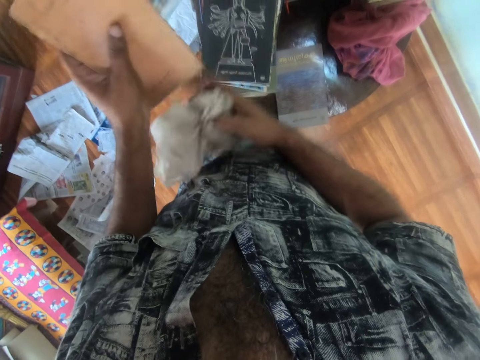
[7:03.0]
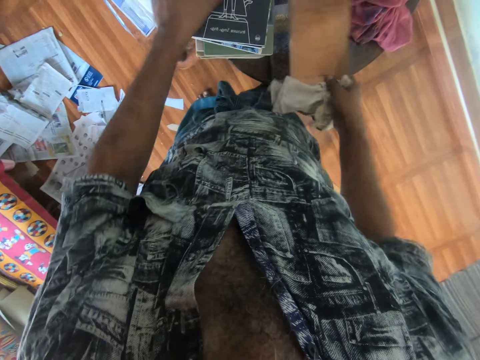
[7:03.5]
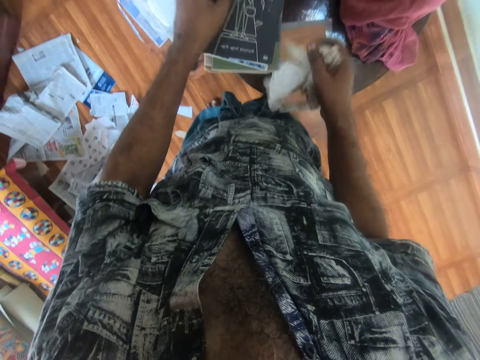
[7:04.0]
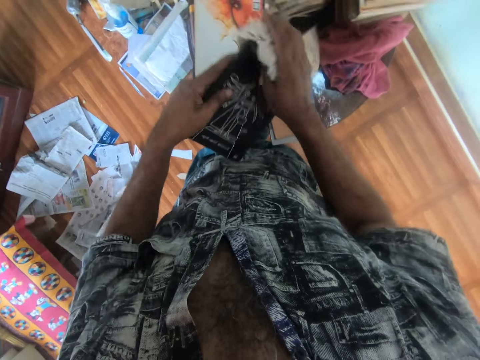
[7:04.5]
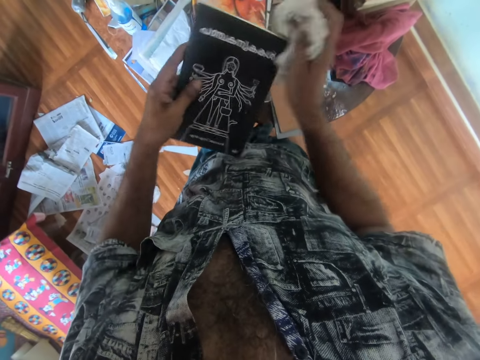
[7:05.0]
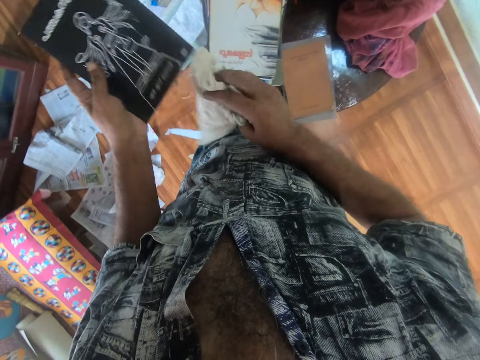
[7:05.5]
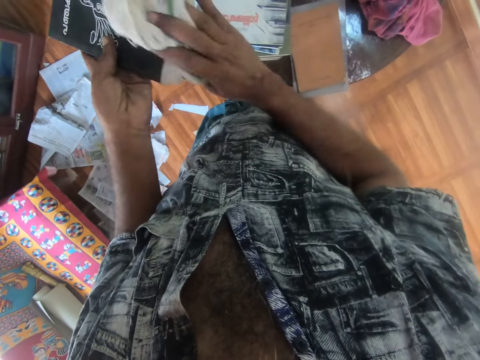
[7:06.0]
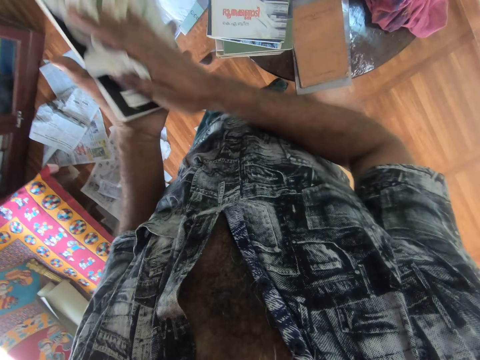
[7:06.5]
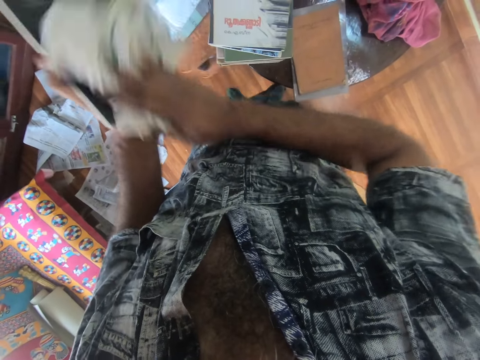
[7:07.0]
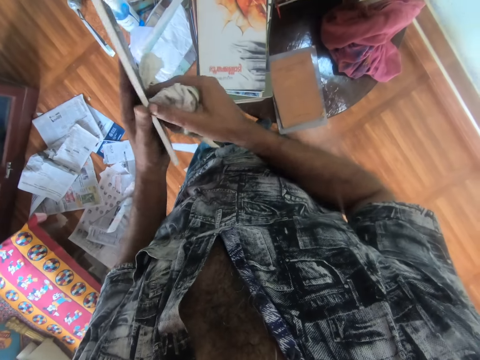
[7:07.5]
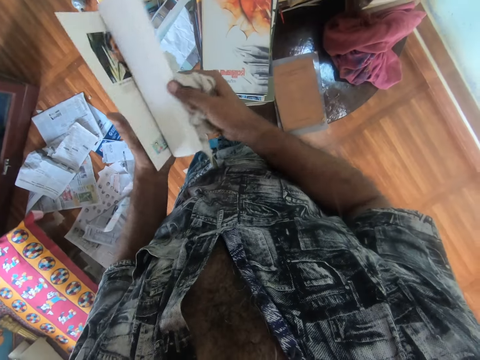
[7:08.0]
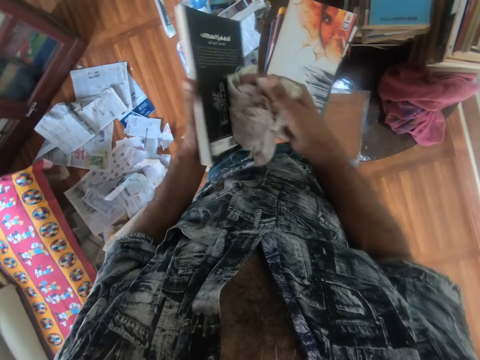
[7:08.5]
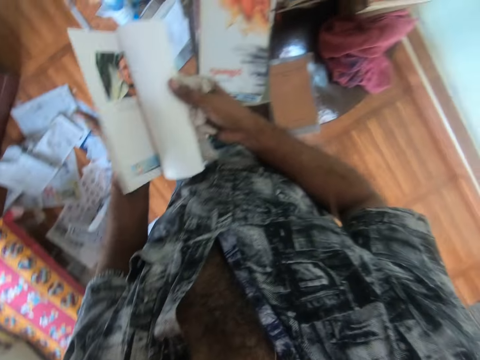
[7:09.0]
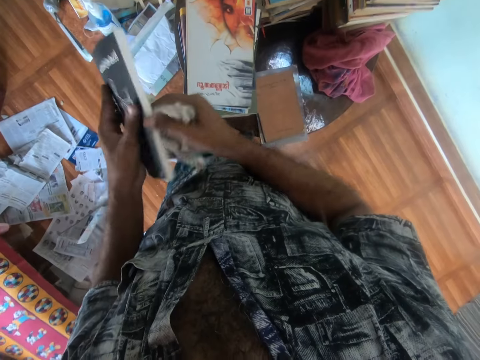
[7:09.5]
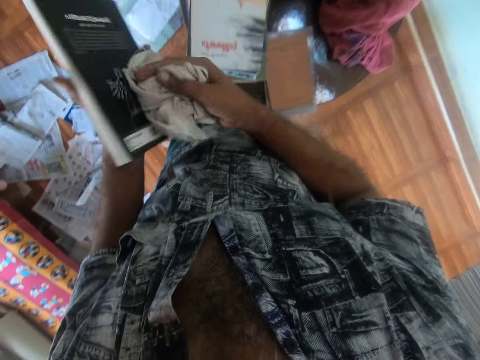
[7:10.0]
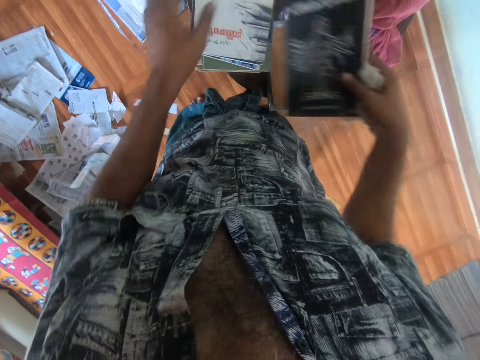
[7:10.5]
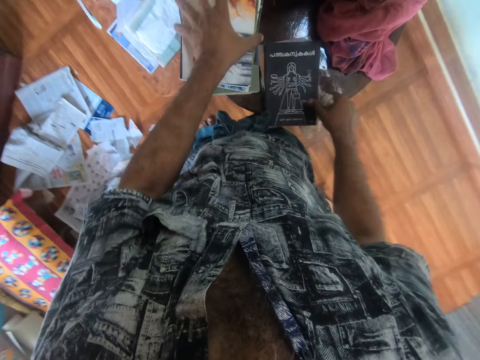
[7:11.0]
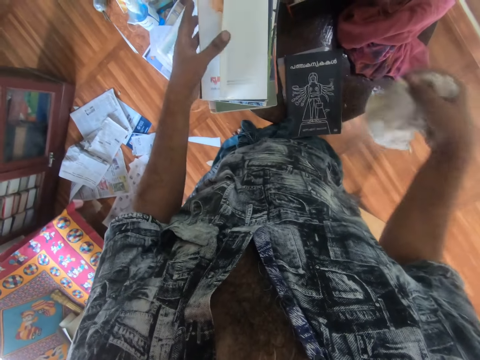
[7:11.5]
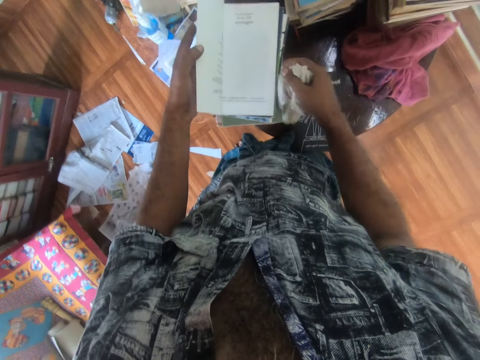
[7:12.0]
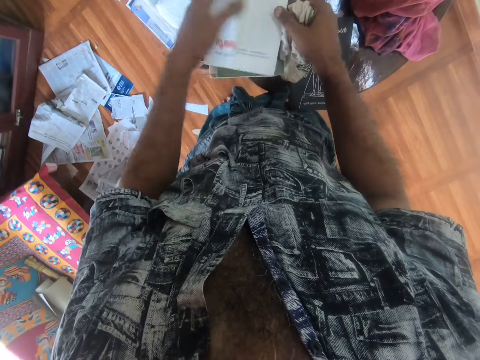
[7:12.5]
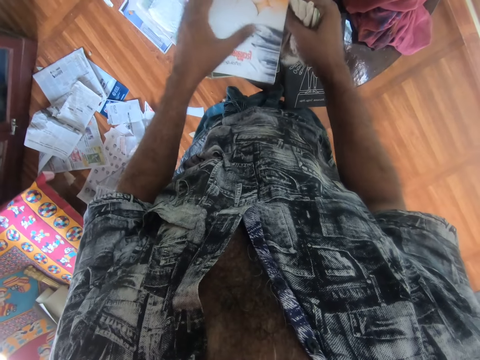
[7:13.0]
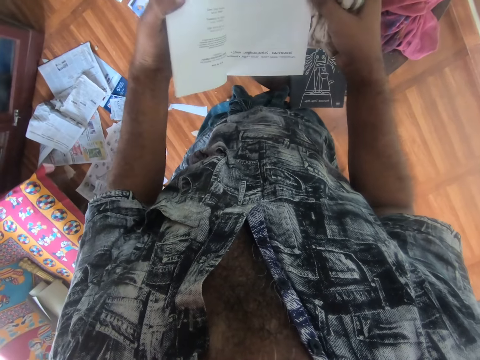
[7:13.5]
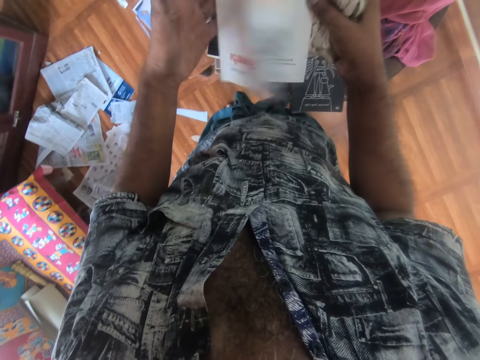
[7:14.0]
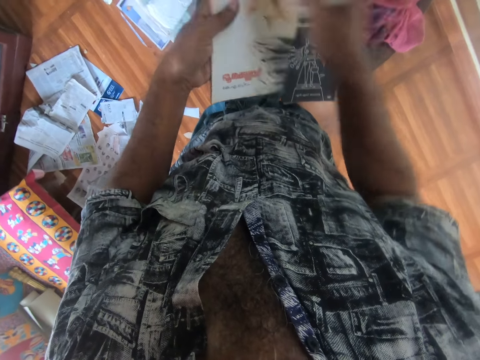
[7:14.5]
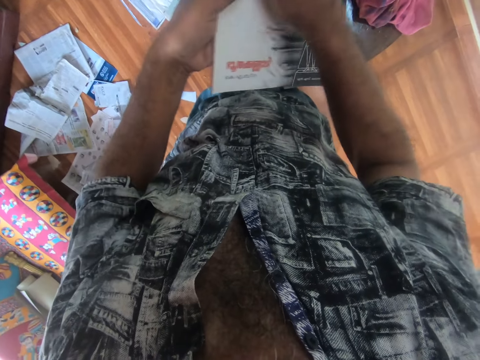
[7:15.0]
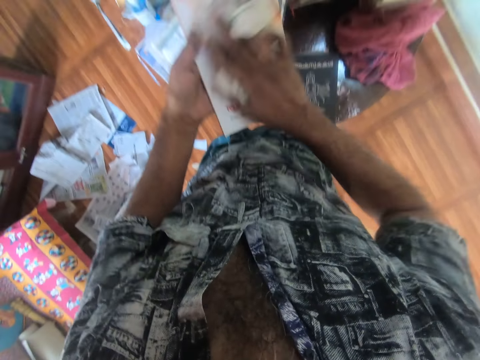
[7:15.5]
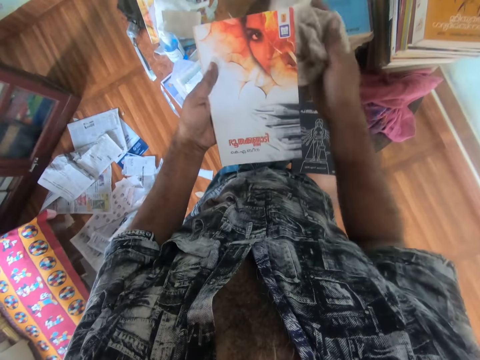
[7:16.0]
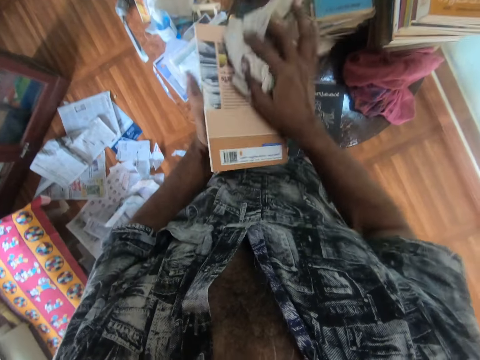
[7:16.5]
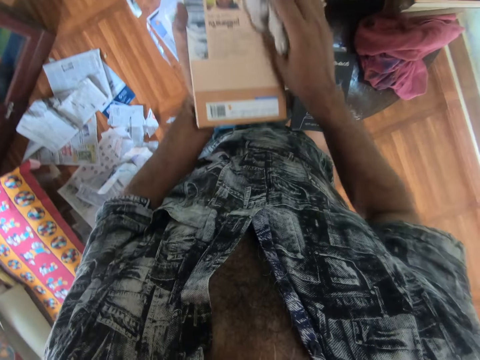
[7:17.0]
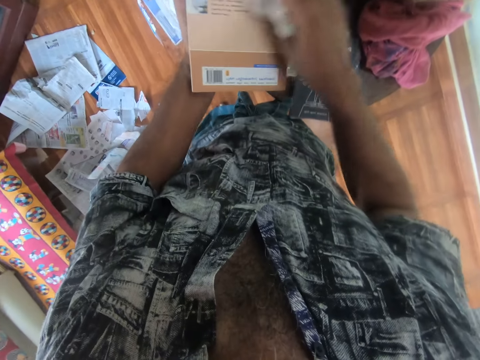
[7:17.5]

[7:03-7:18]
The camera wearer drops the book on the table with his right hand. He picks up a book on the table with his left hand. He cleans the book in his left hand with the handkerchief in his right hand. He flips the book in his left hand with his right hand. He drops the book on the table with his right hand. He opens a book on the table with his left hand. He picks up the book on the table with both hands. He flips the book in his left hand with his right hand.

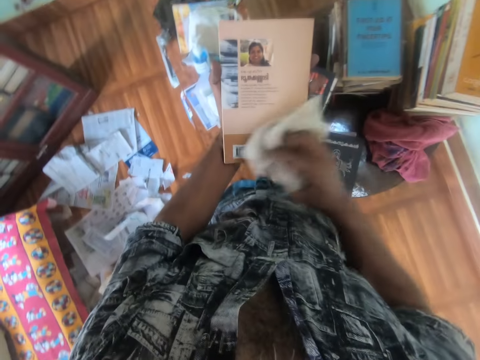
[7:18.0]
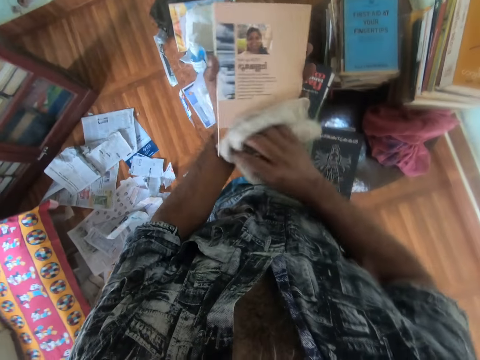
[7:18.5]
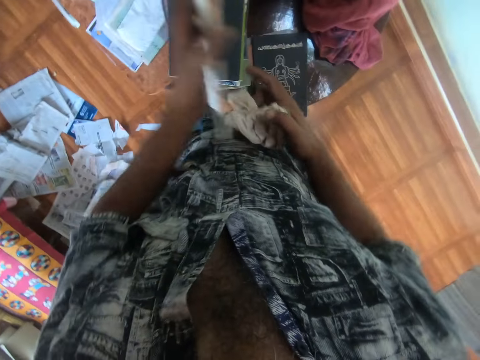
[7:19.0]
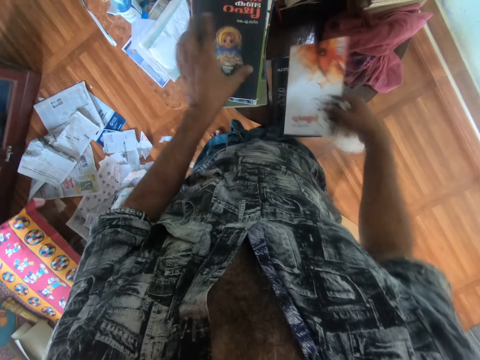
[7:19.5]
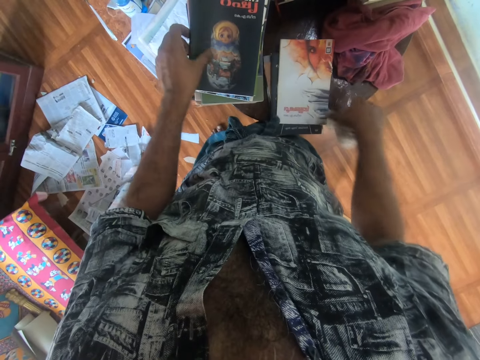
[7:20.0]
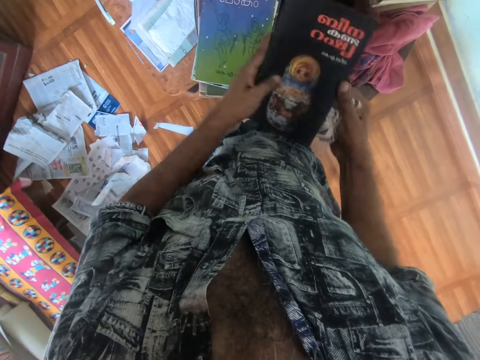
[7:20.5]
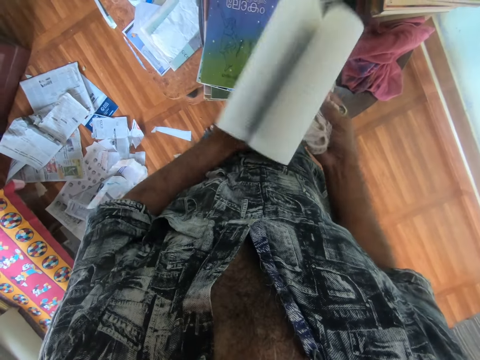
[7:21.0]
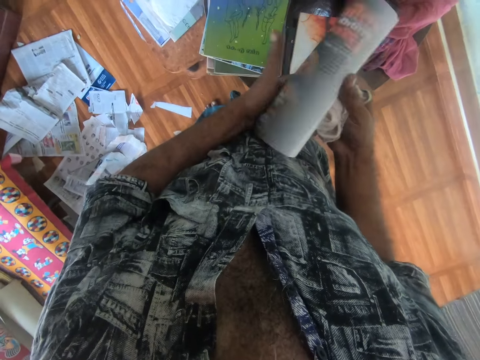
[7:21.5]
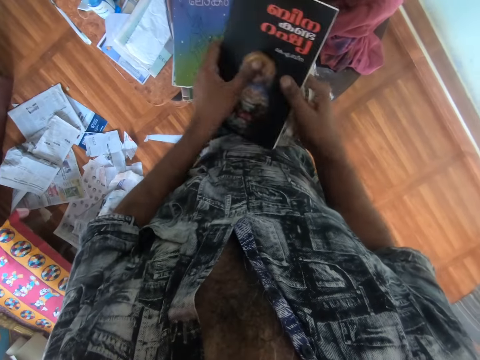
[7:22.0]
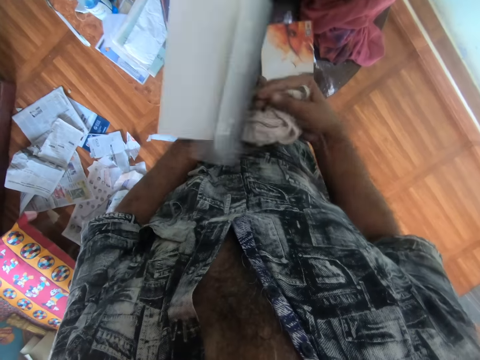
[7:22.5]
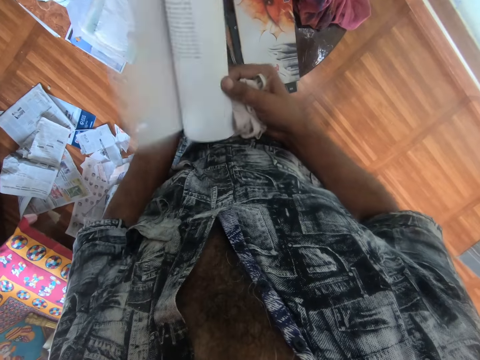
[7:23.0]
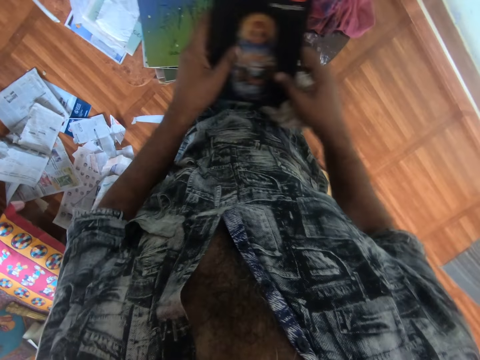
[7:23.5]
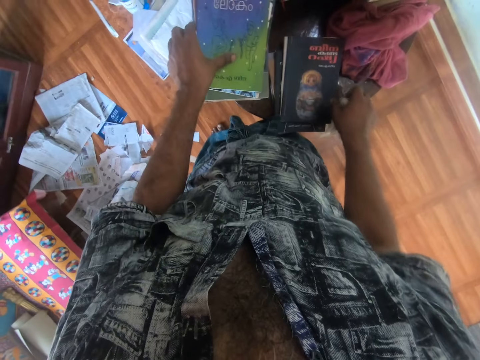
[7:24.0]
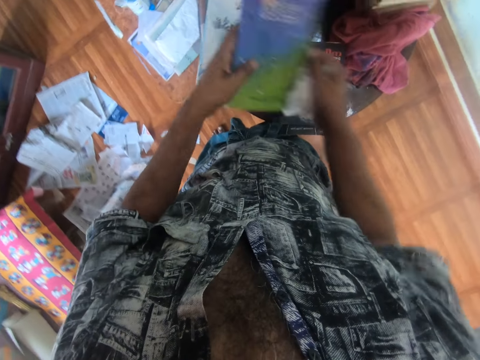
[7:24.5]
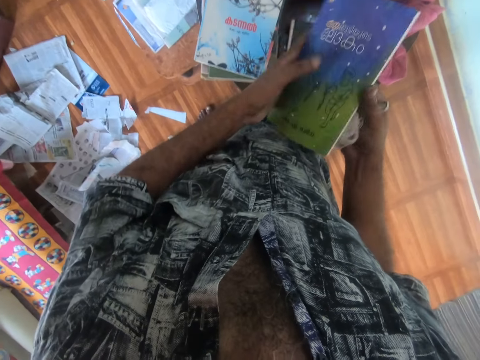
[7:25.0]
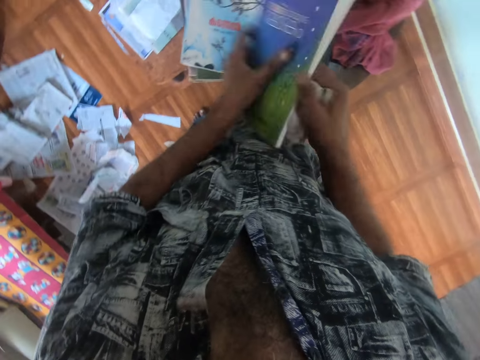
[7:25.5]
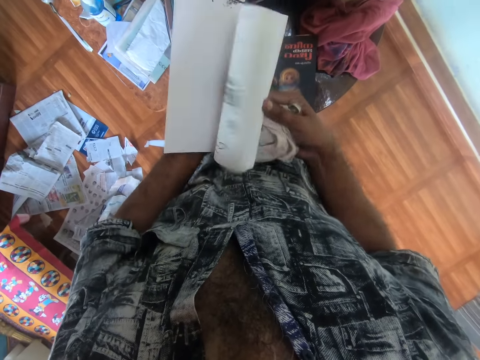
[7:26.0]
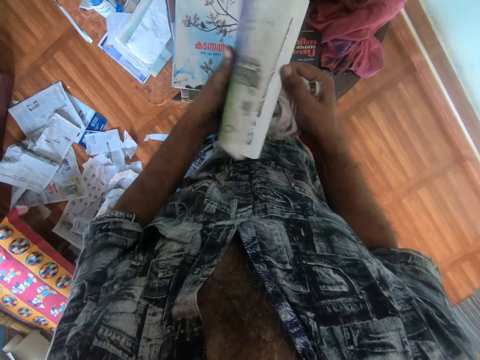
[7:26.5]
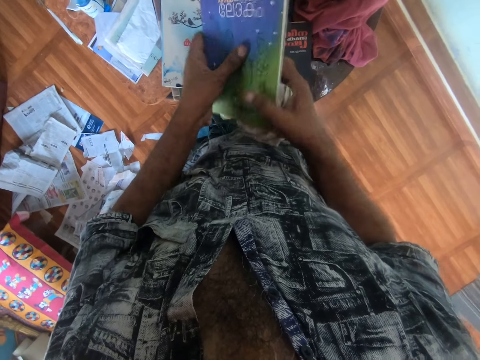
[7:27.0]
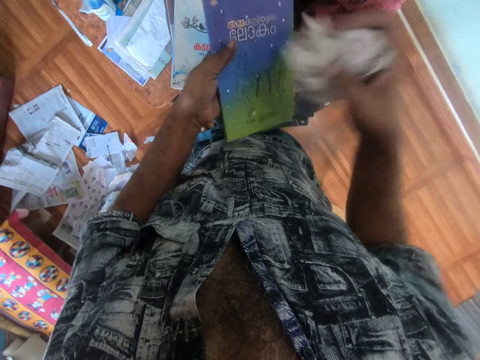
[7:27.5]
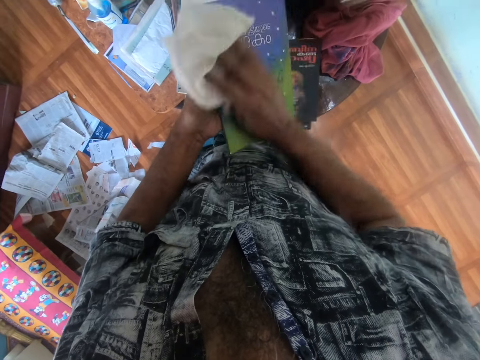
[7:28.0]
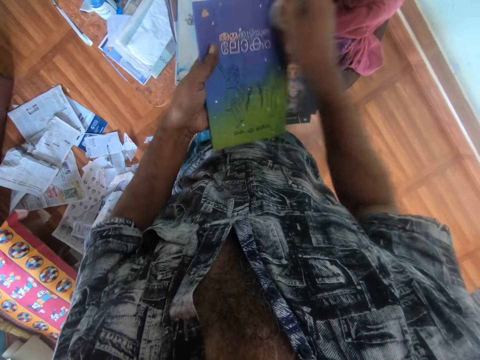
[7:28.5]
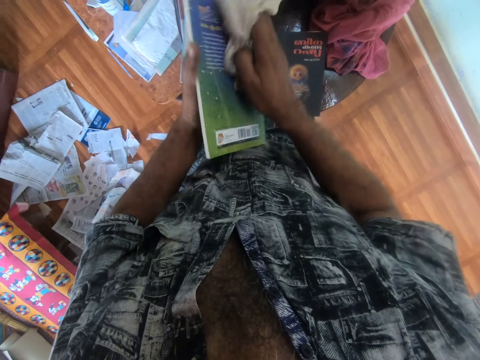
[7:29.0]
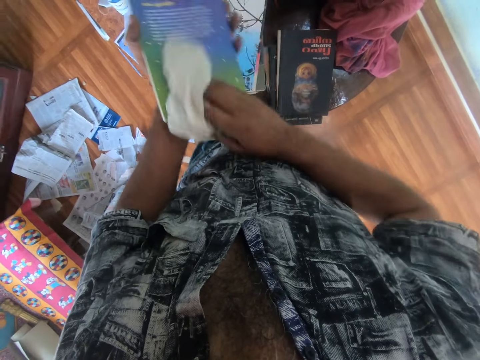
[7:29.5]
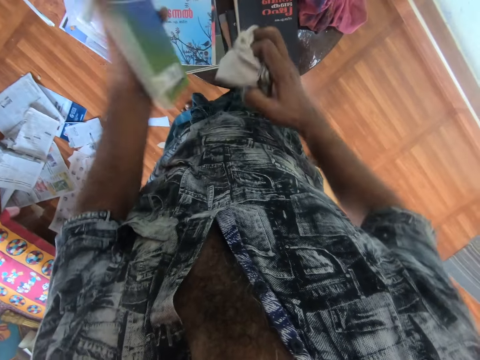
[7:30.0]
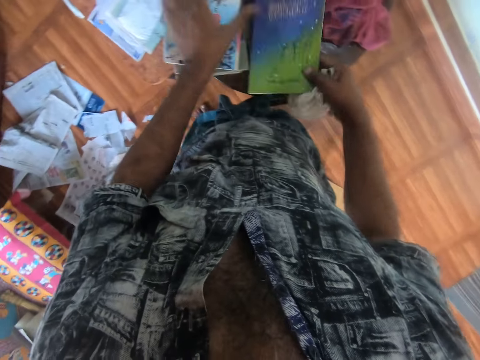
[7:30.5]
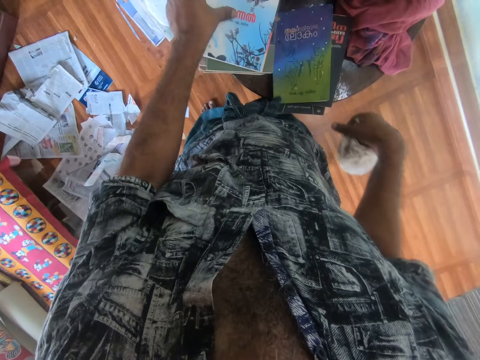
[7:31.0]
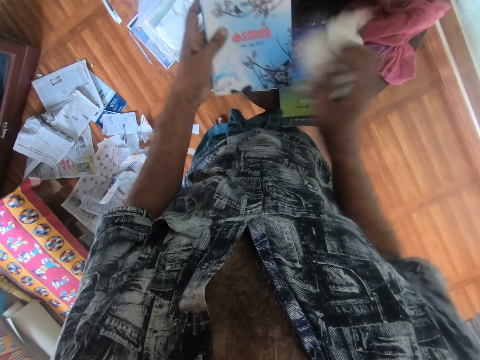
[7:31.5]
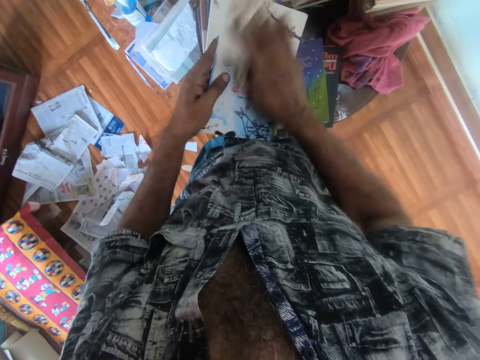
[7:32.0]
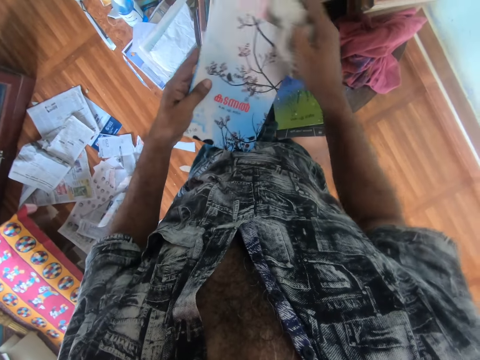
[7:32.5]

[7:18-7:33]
The camera wearer transfers the book from his left hand to his right hand. He drops the book on the table with his right hand. He picks up a book on the table with his left hand. He holds the book with both hands. He flips the book in his left hand with his right hand. He drops the book on the table with his right hand. He picks up a book on the table with his left hand. He holds the book with both hands. He flips the book in his left hand with his right hand. He cleans the book in his left hand with the handkerchief in his right hand. He drops the book on the table with his right hand. He picks up a book on the table with his left hand. He cleans the book in his left hand with the handkerchief in his right hand.
